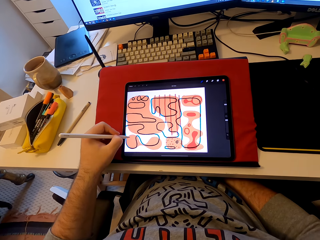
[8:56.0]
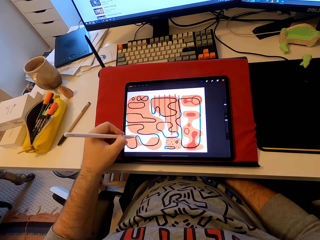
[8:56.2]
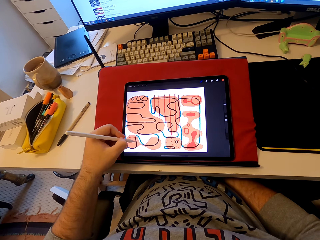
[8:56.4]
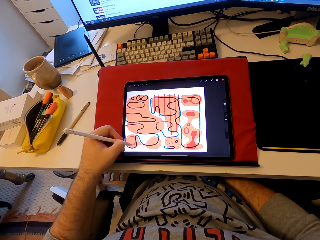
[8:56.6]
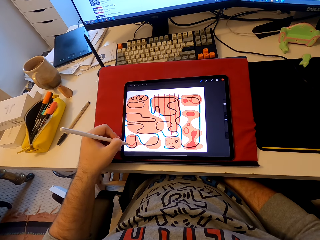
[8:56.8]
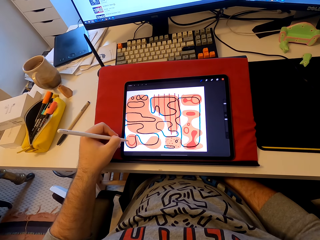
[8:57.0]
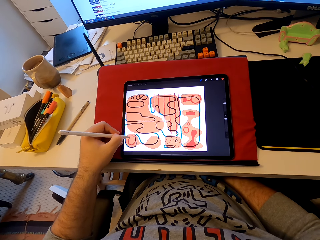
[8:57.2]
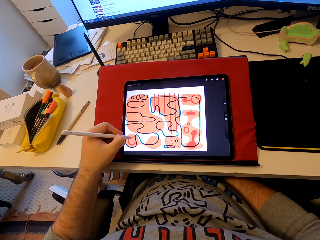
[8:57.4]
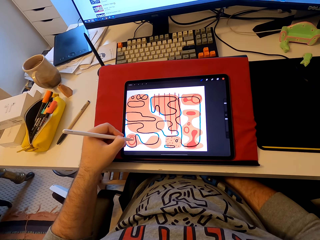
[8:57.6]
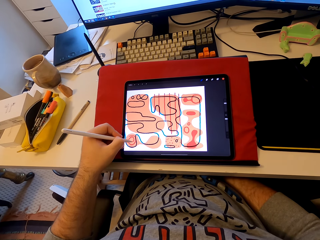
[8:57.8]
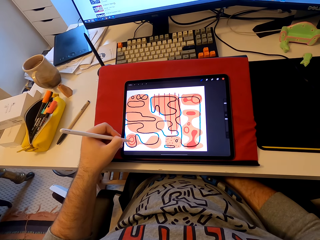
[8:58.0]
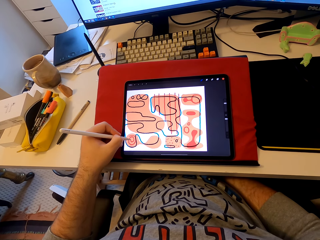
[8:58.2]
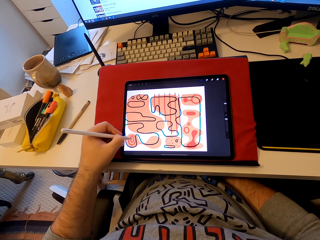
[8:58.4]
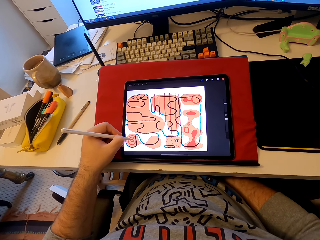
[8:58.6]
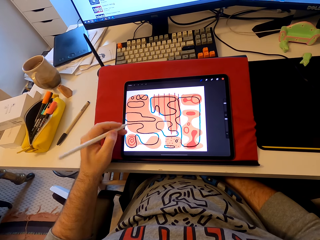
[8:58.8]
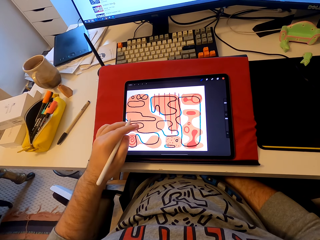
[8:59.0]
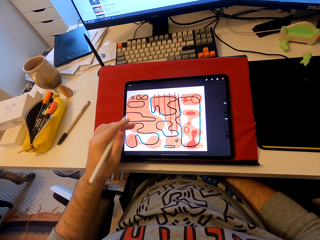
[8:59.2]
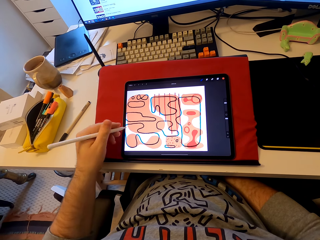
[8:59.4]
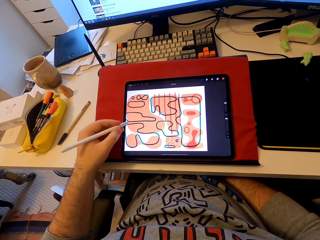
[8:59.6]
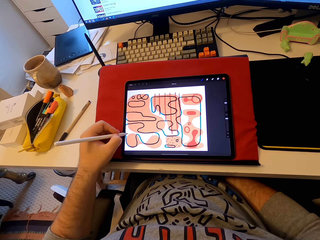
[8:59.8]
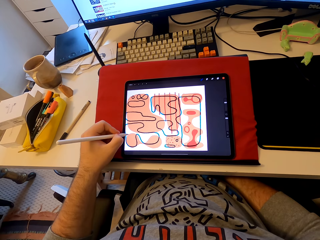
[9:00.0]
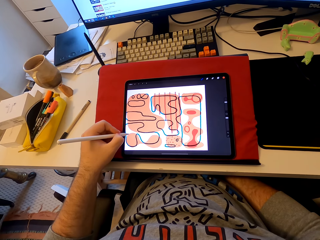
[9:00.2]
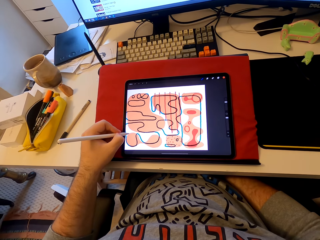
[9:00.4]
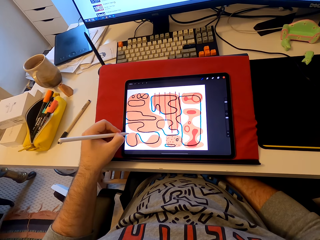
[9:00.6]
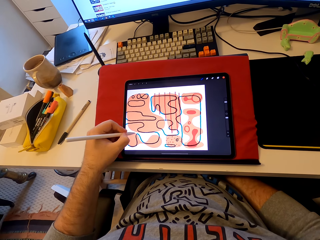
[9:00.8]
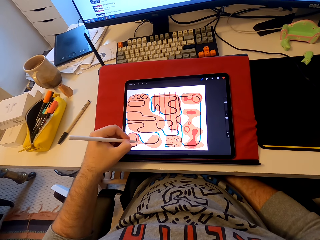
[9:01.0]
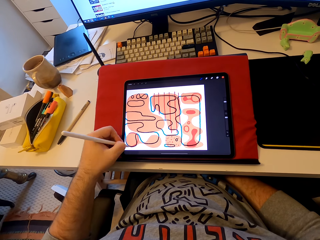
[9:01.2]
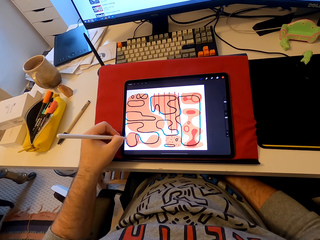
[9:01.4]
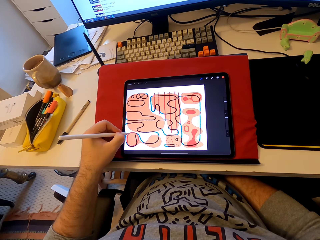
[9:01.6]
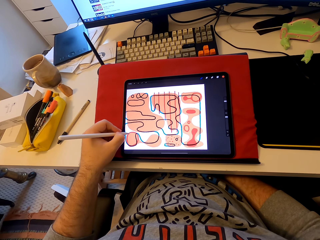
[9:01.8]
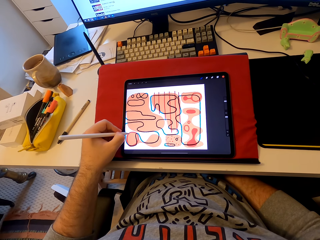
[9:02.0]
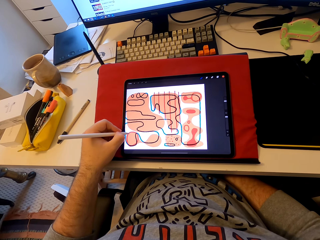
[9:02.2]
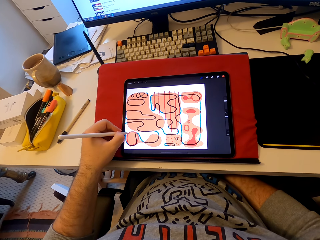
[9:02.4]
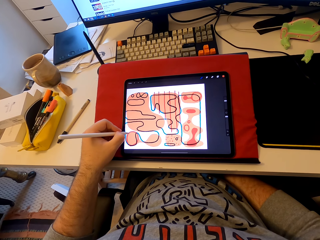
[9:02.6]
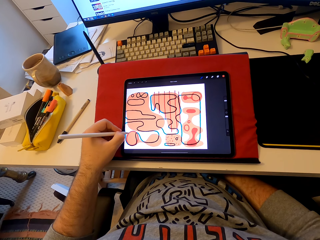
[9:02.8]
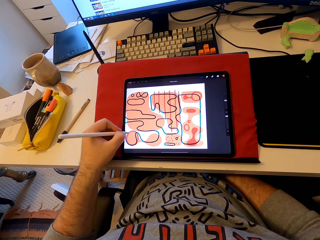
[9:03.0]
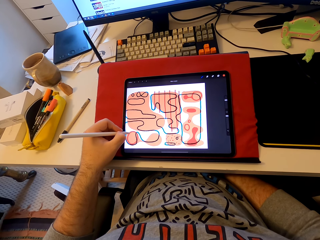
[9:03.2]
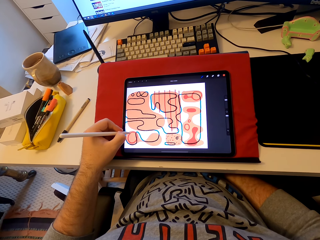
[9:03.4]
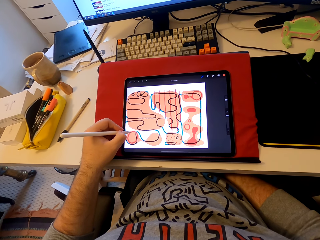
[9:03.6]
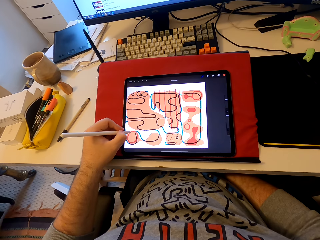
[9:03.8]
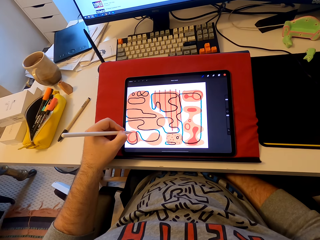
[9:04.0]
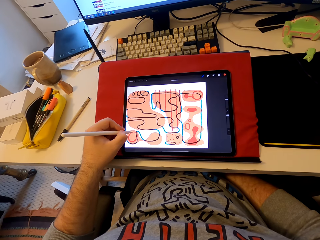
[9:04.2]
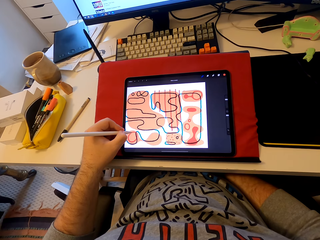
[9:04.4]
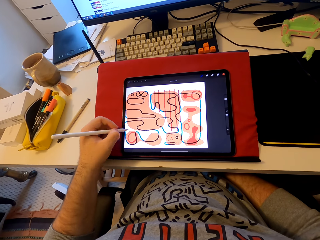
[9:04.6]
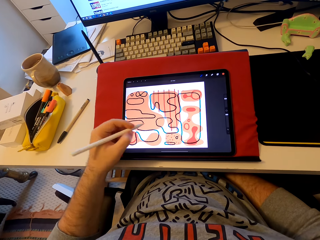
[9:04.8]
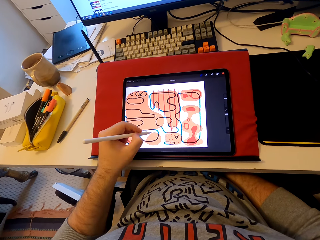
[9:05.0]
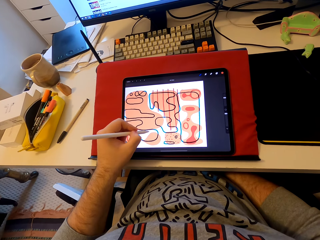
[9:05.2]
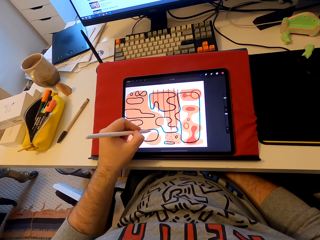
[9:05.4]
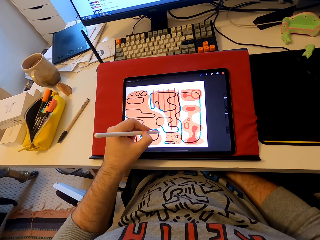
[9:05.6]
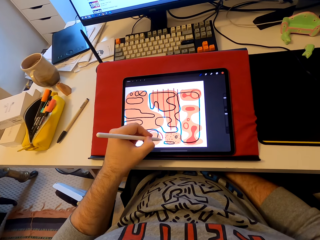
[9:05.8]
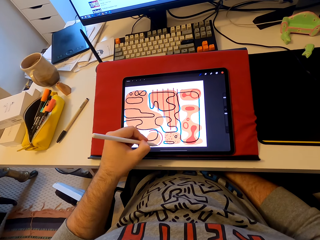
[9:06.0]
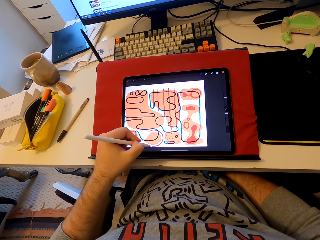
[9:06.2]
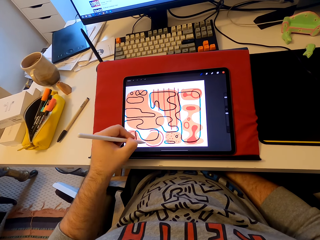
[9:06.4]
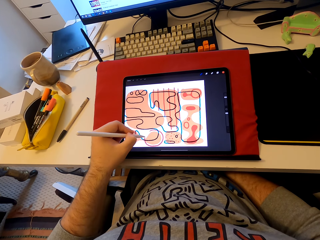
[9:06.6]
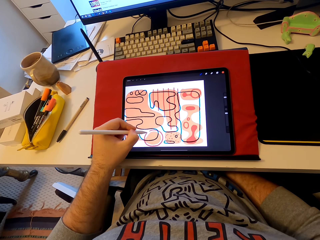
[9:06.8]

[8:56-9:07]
The camera wearer draws patterns on a tablet. They touch the tablet. They draw patterns on the tablet.

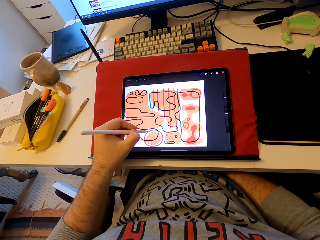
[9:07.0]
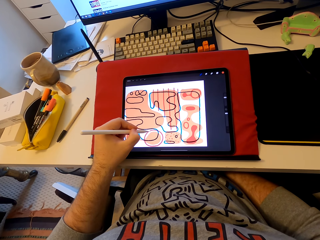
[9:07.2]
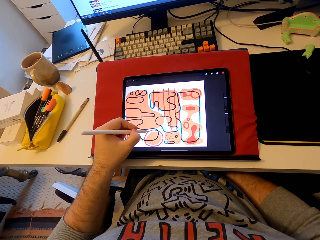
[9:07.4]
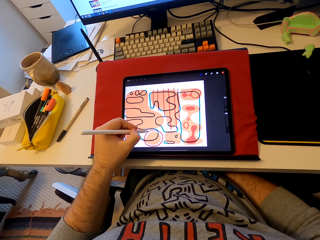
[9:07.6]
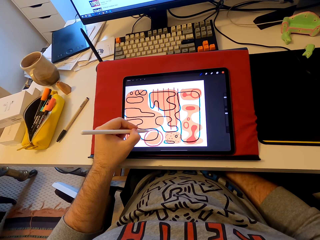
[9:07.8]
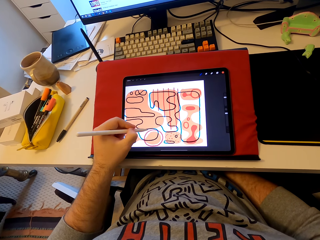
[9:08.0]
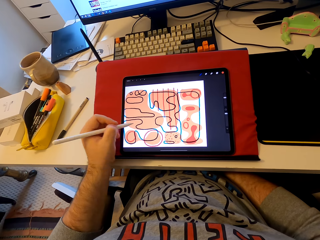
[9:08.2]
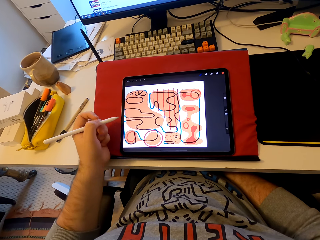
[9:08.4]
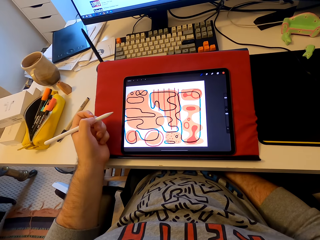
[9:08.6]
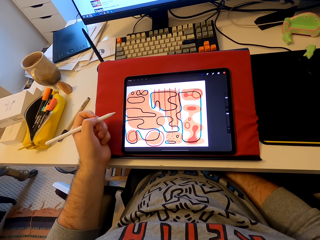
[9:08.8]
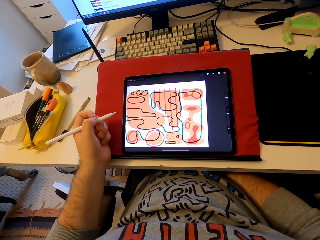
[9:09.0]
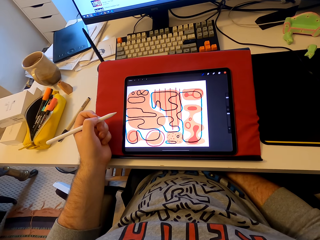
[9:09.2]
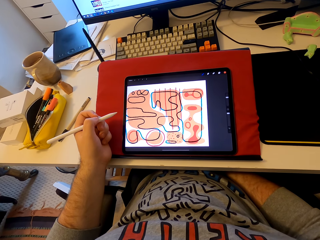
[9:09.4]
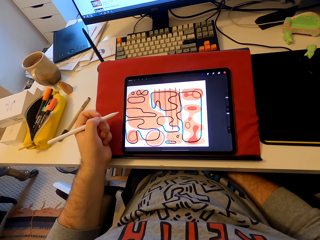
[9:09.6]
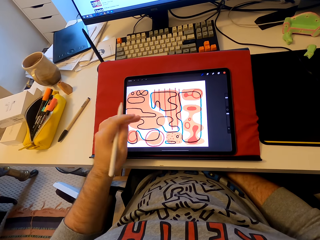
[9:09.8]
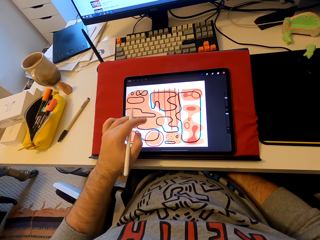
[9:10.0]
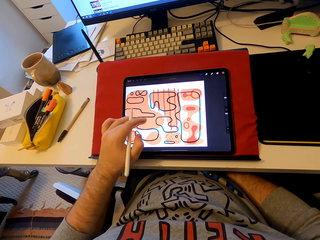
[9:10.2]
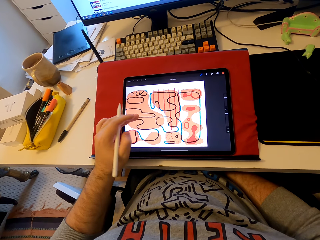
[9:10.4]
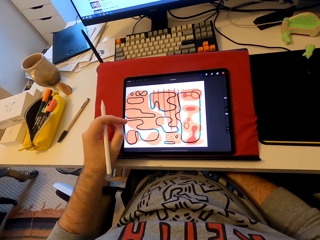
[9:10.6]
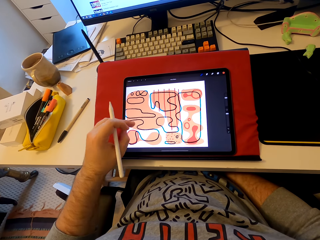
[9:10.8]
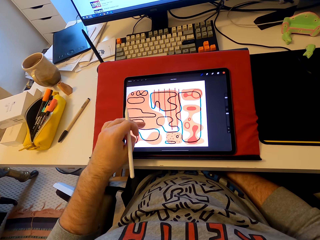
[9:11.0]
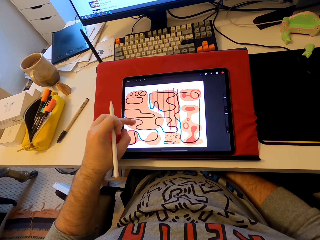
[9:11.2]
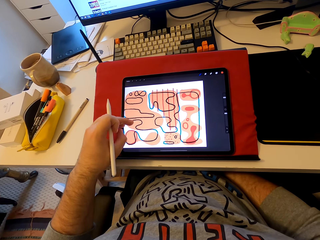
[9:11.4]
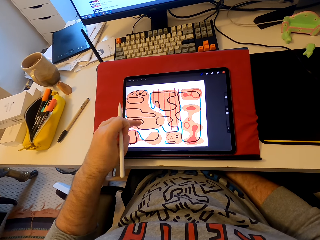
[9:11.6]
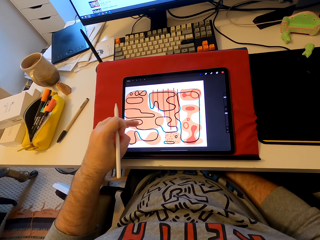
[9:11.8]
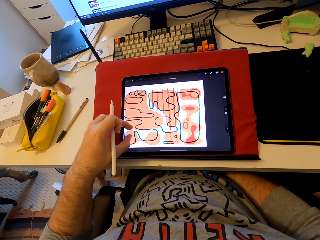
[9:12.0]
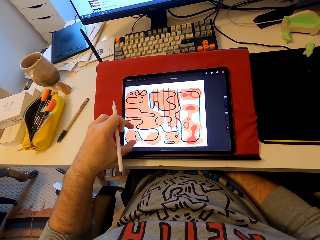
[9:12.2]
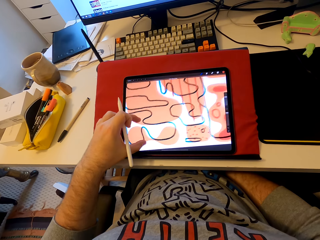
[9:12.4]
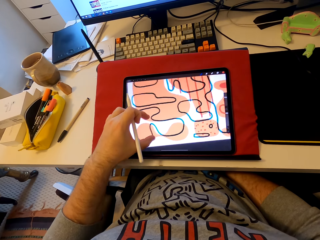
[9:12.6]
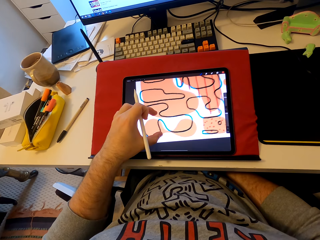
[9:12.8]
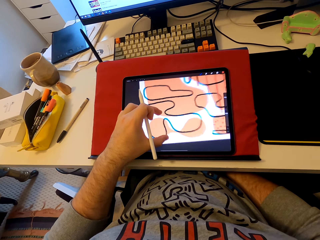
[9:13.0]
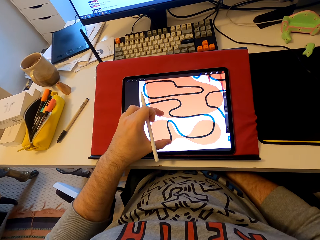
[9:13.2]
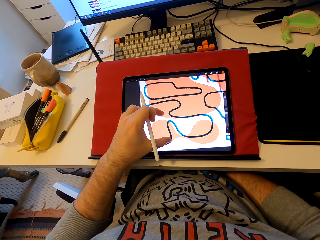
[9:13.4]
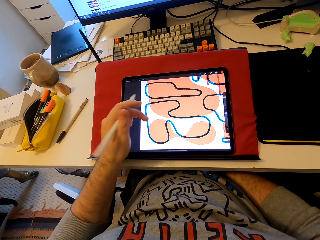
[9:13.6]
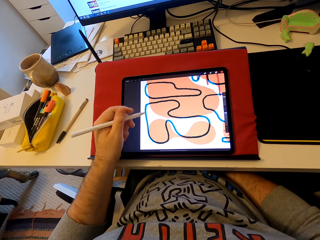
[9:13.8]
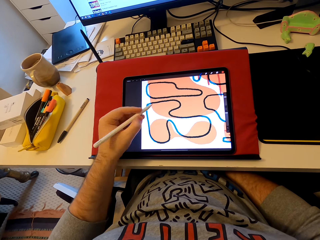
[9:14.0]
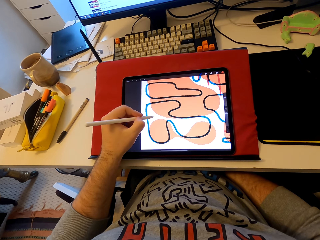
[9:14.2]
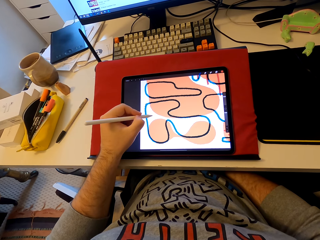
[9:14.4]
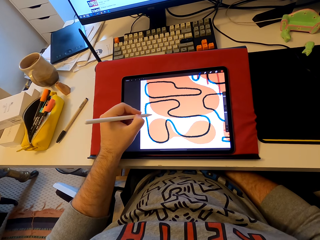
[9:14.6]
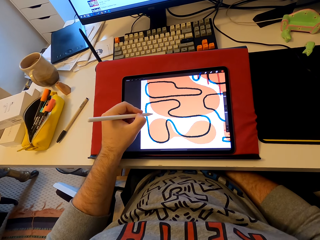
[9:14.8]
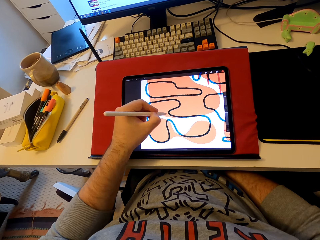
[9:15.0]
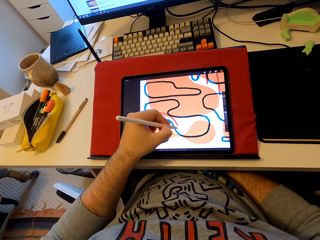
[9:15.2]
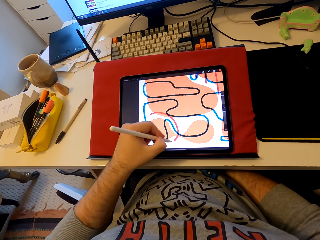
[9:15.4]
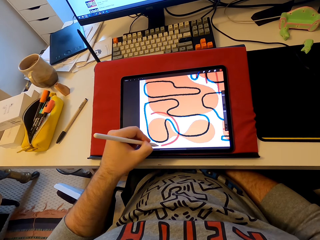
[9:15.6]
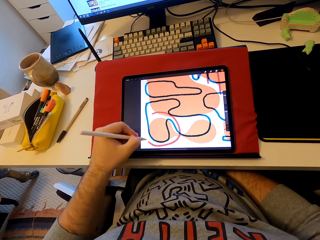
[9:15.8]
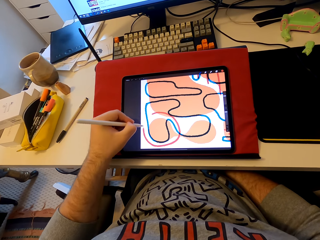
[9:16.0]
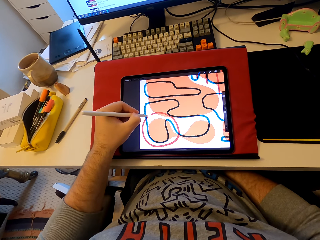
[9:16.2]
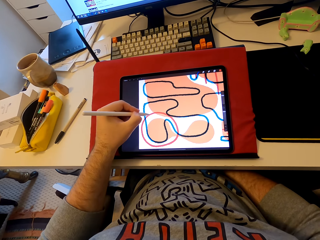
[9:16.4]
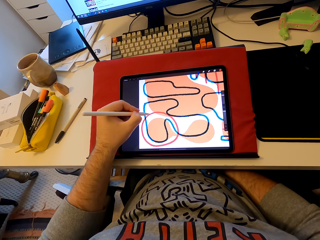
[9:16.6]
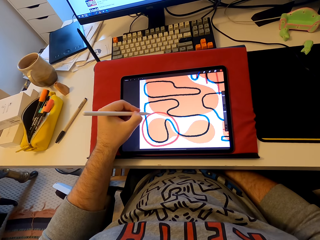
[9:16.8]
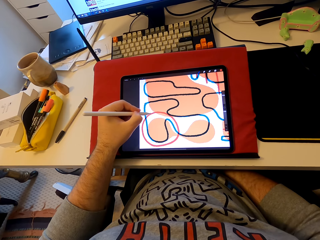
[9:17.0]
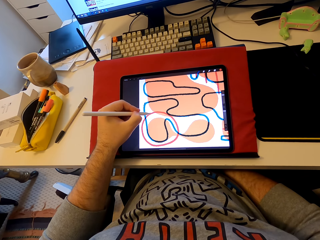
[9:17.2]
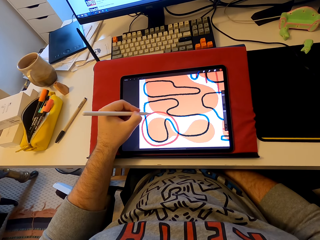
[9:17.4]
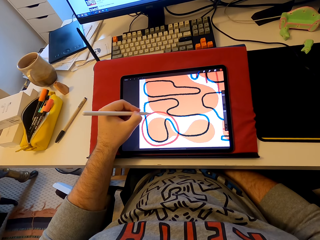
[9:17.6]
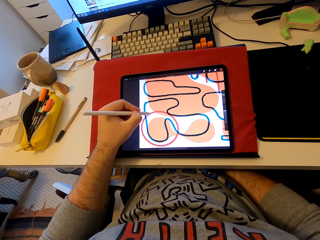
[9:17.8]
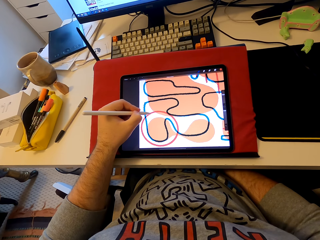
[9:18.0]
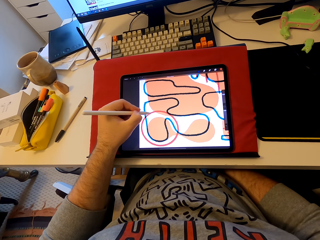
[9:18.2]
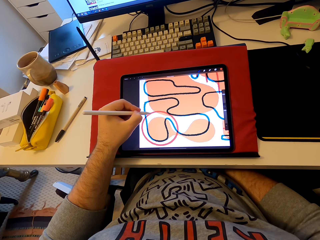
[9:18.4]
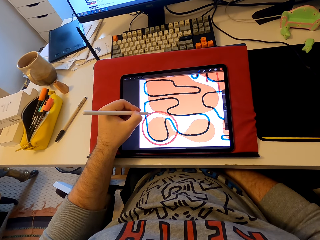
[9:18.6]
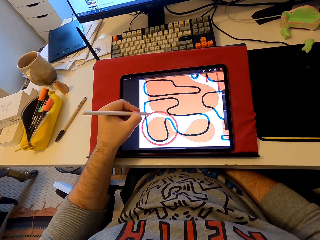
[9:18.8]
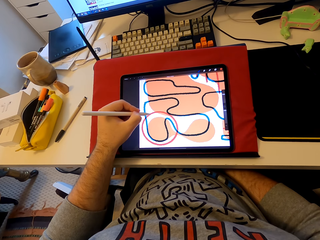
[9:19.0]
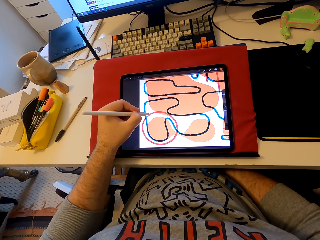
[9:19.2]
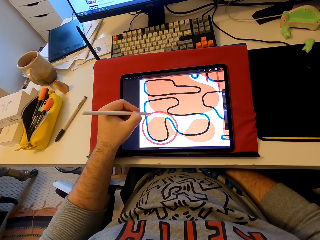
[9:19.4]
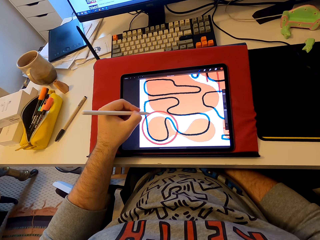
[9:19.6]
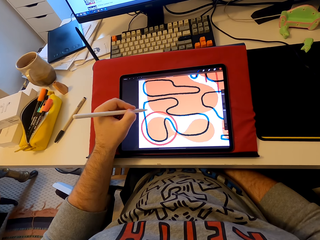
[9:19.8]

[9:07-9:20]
The camera wearer stares at a tablet. He operates the tablet. He touches the tablet with his fingers. He expands the diagram with his hand. He draws on the tablet with the stylus pen.
